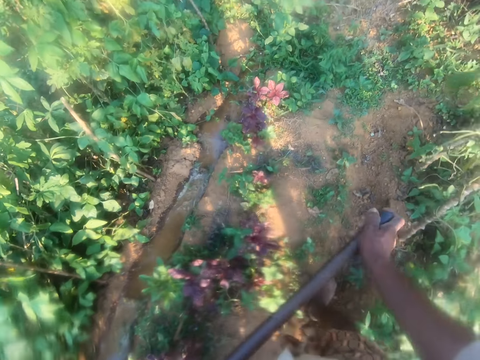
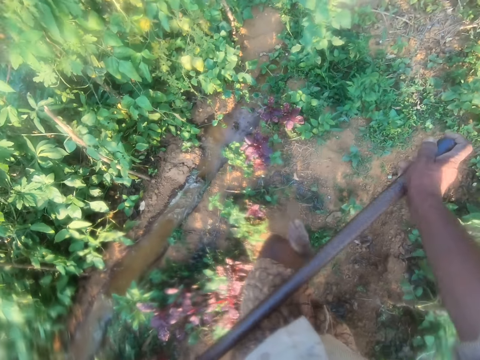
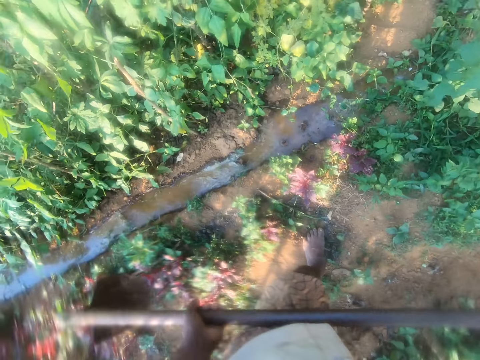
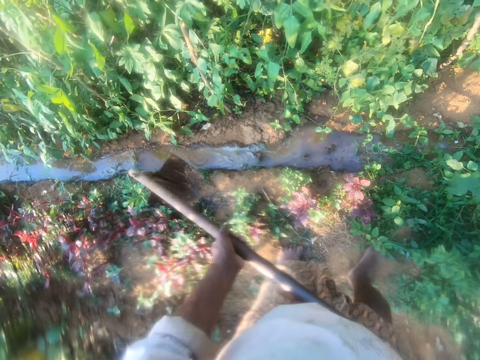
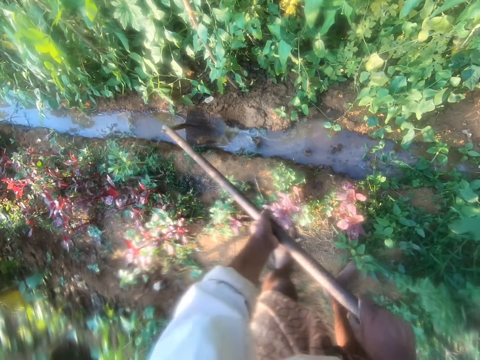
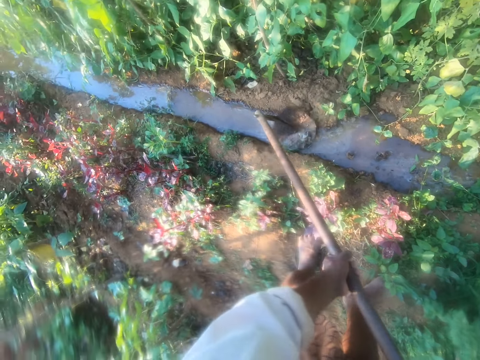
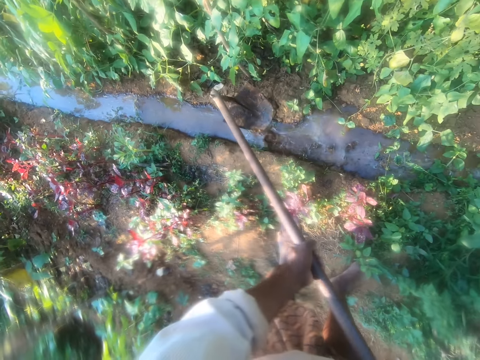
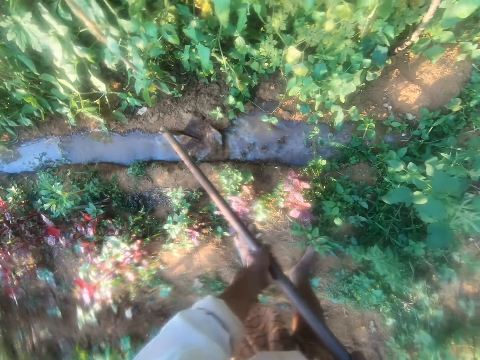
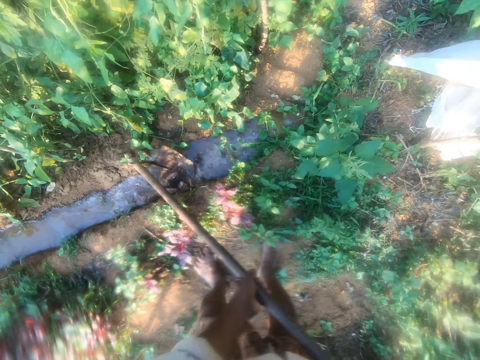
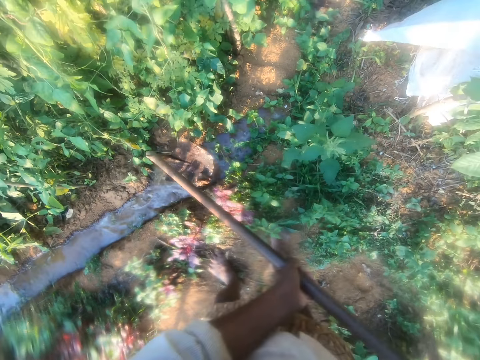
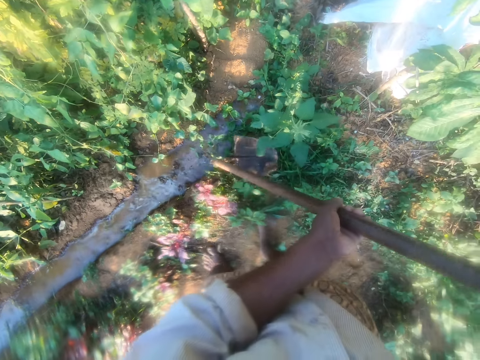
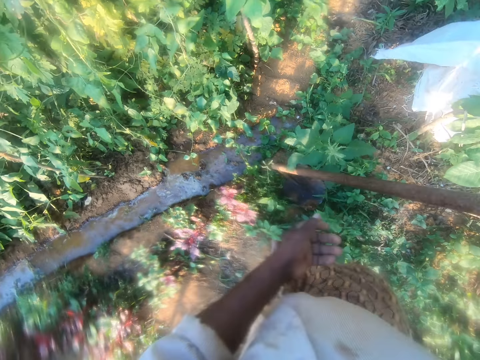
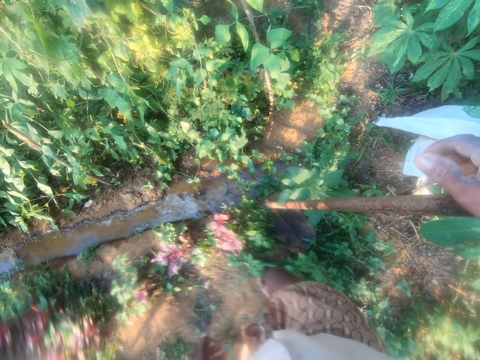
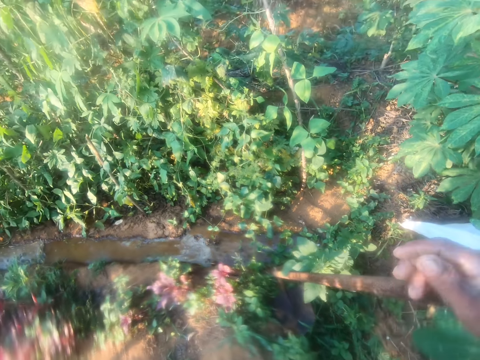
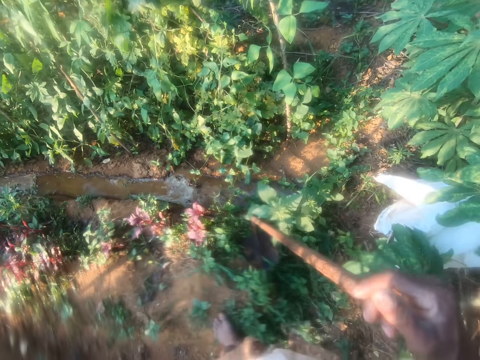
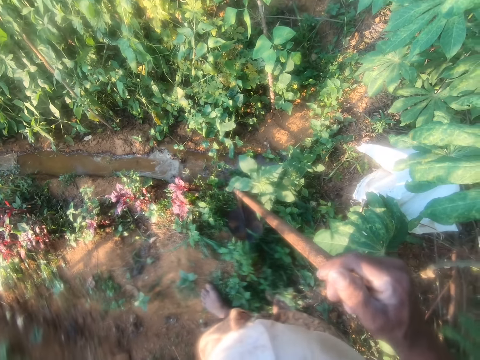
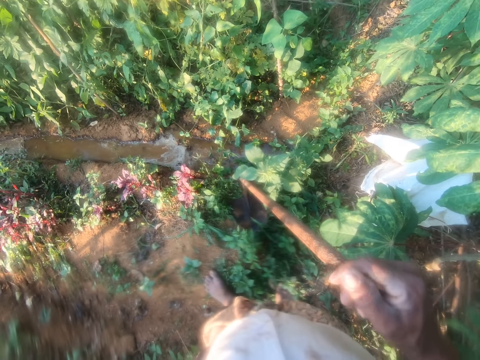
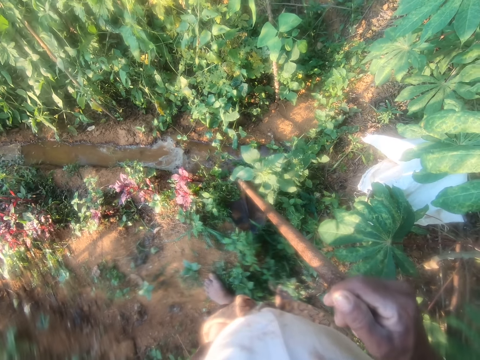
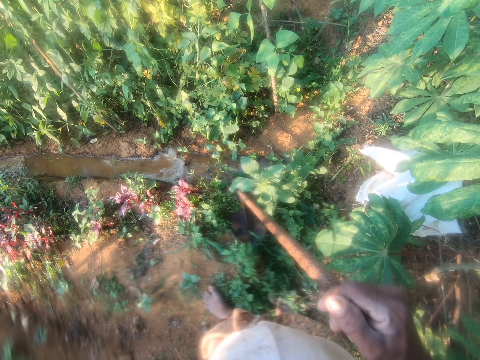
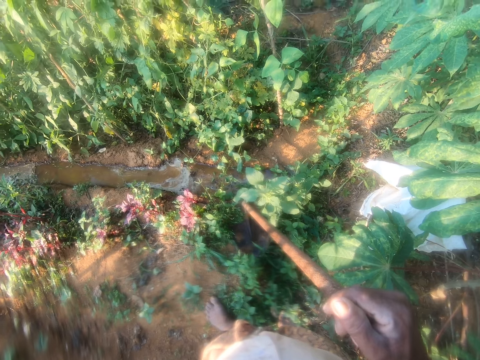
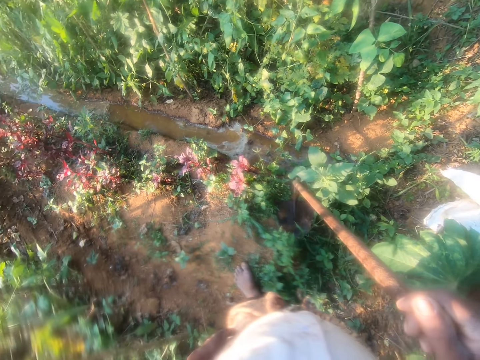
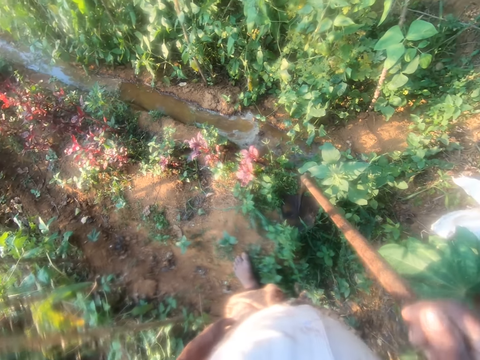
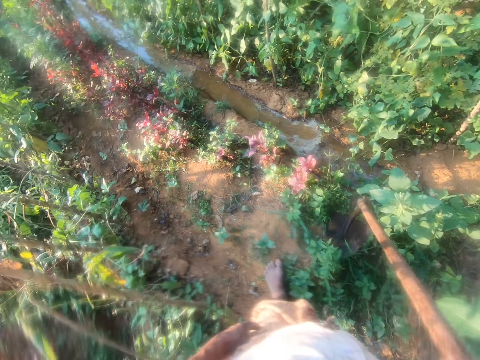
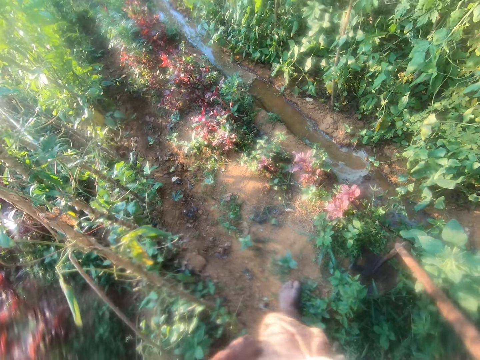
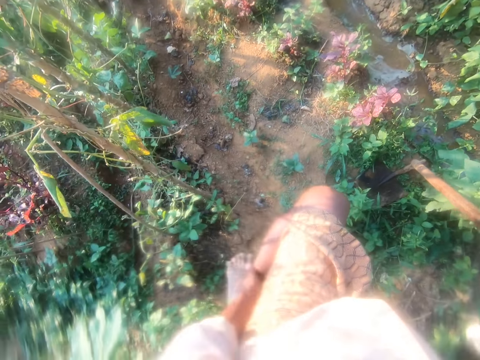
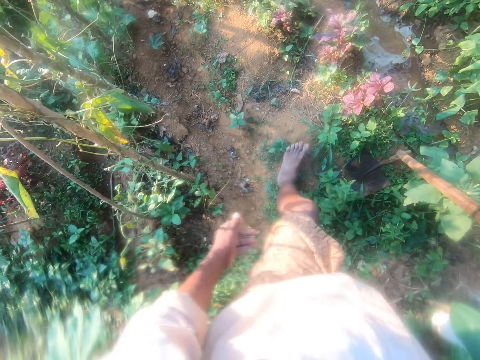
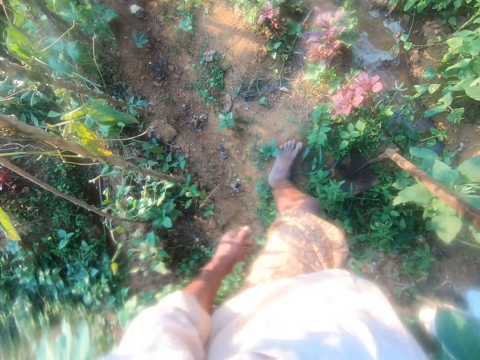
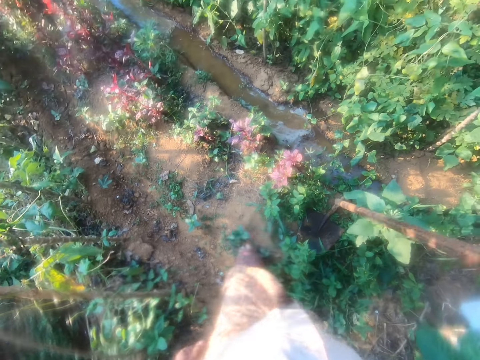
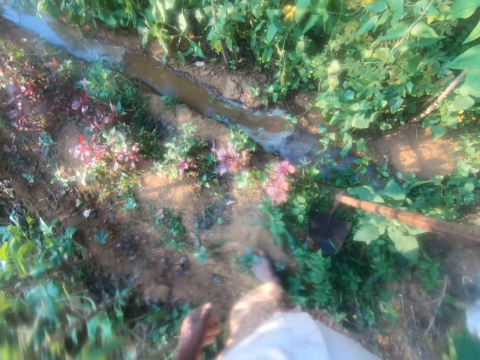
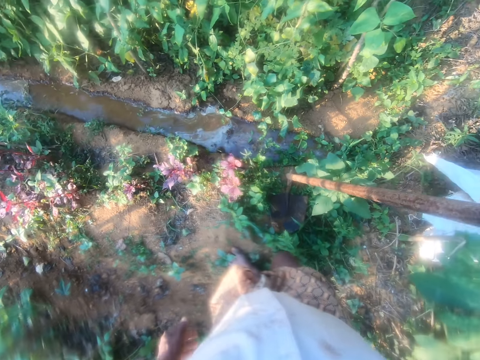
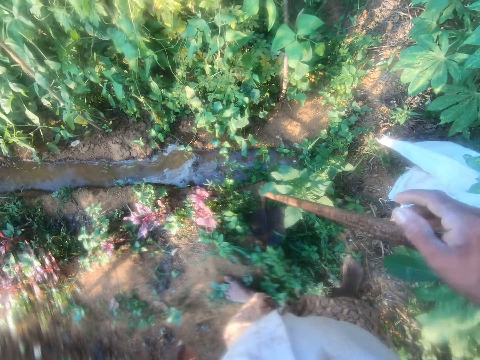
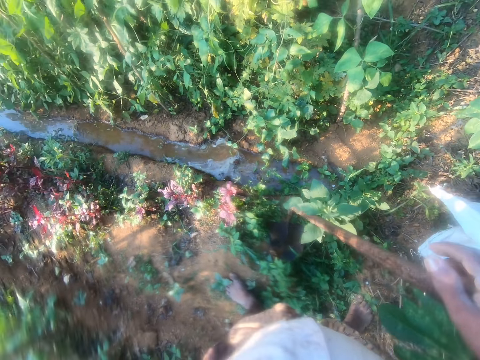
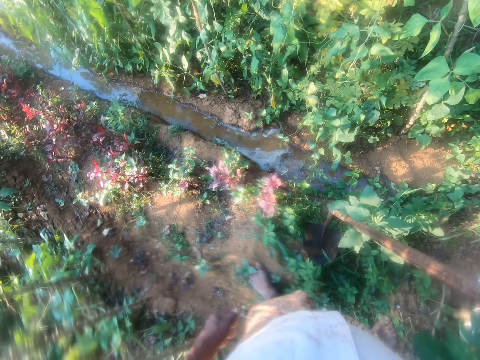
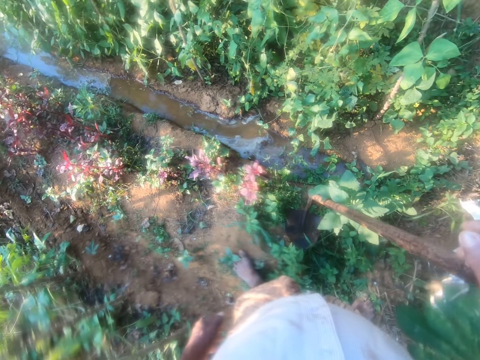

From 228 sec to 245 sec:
The camera wearer clears the water runway with the hoe. He stands for a while. He touches his leg. He stands.

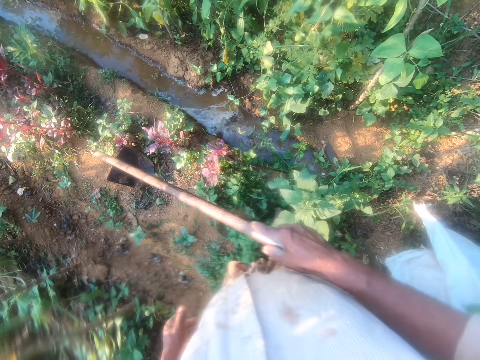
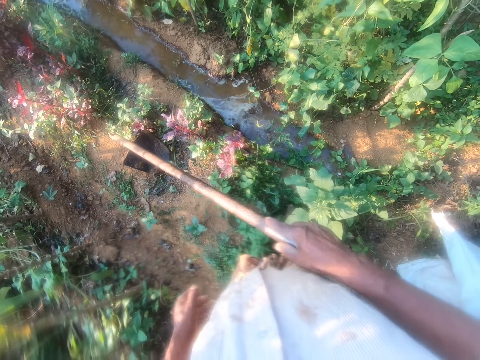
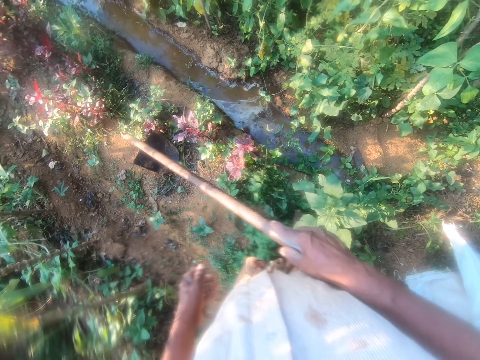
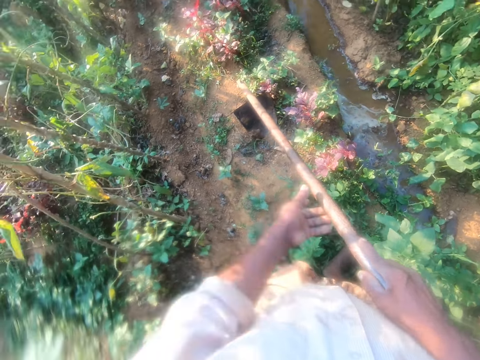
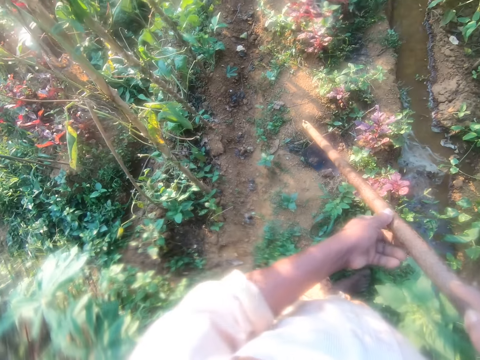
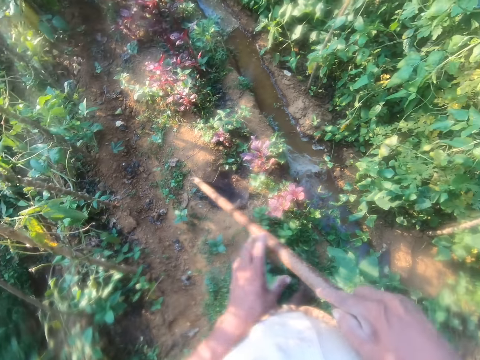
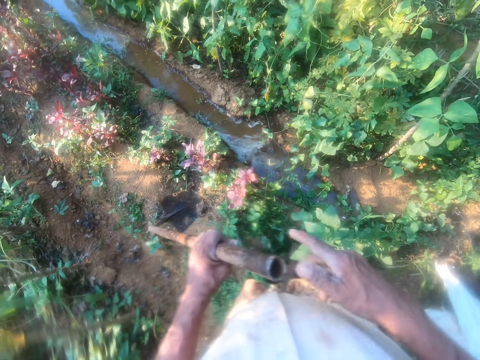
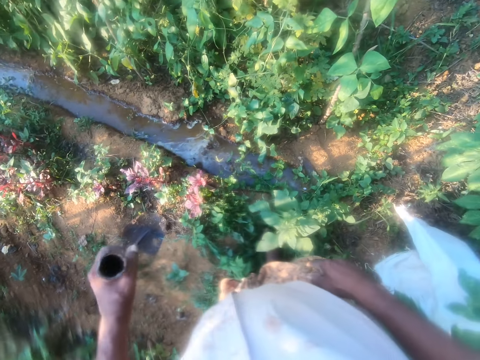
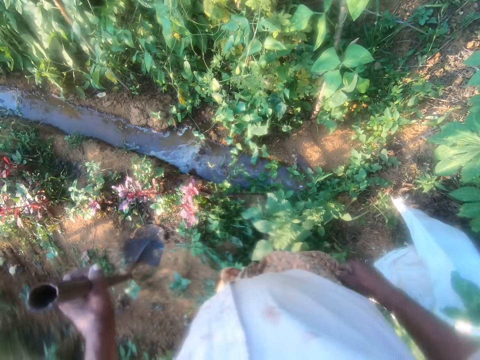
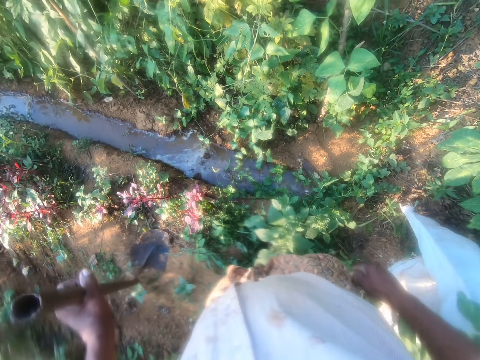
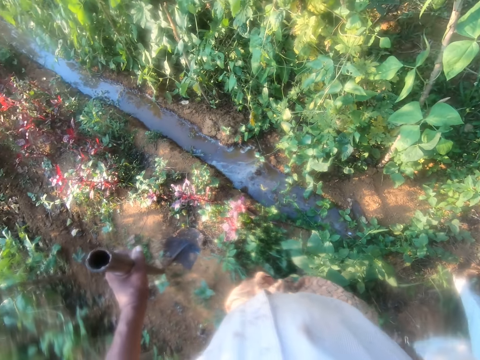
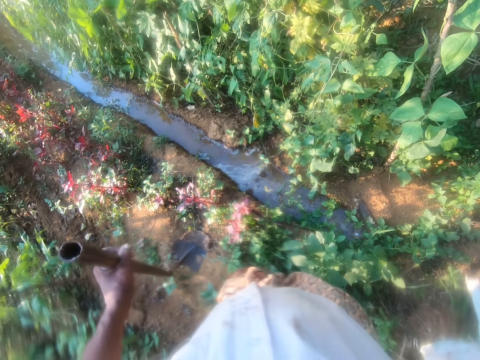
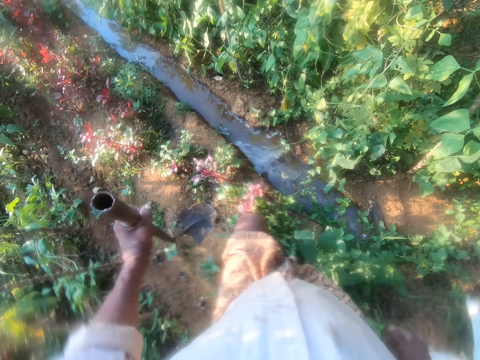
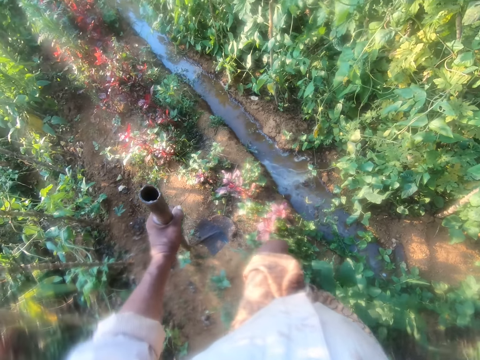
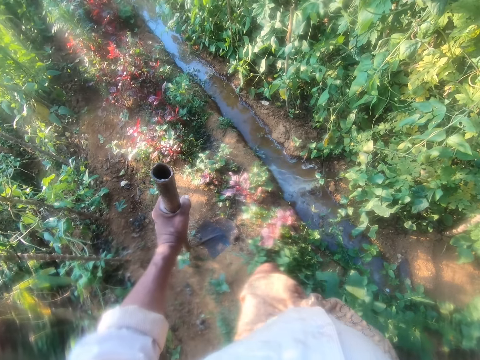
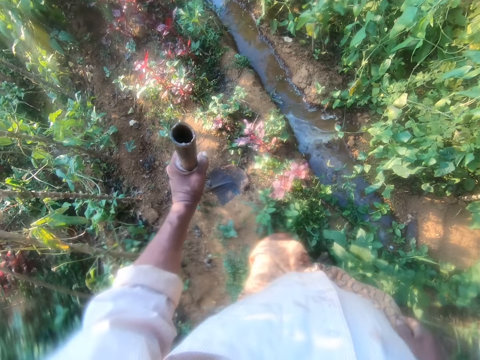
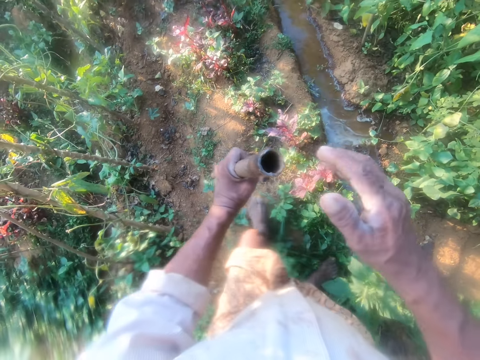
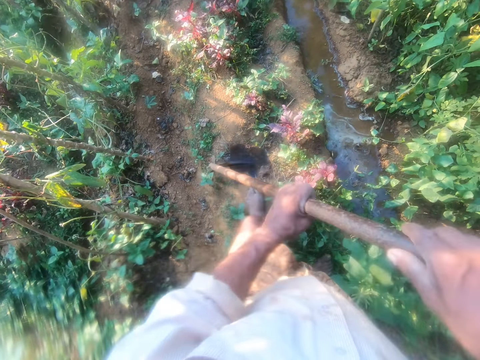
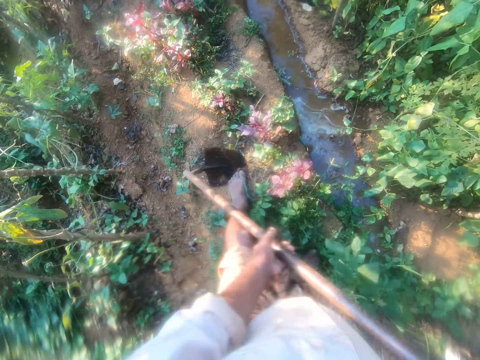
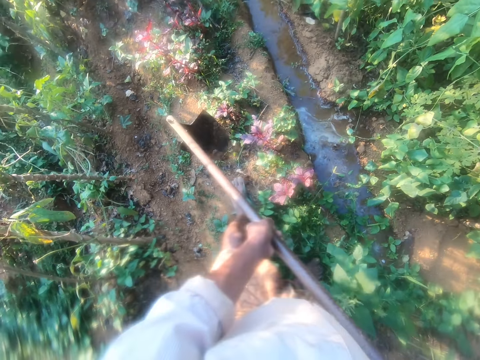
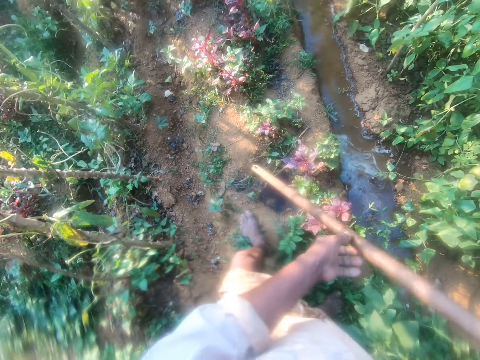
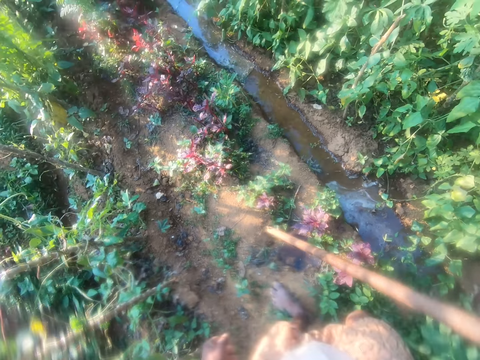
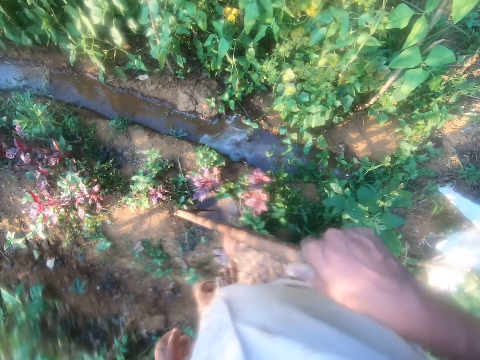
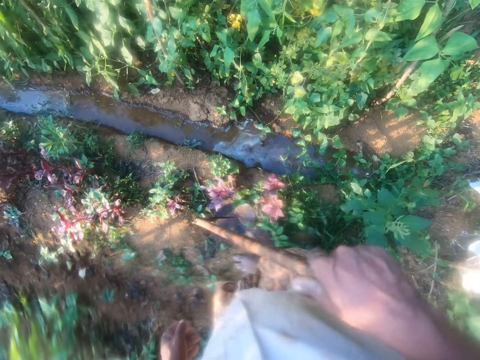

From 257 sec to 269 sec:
The camera wearer shifts the hoe to the right hand. They slightly lift the hoe. They lower the hoe. They stack the hoe on the soil.
